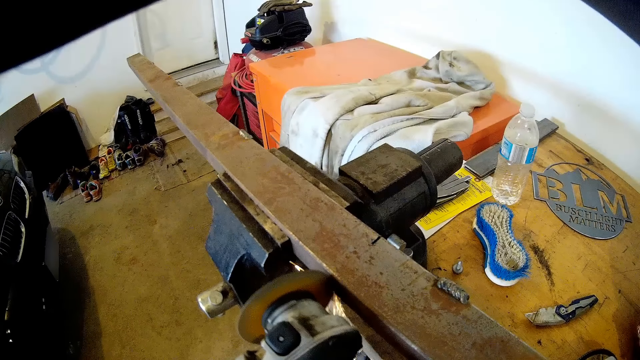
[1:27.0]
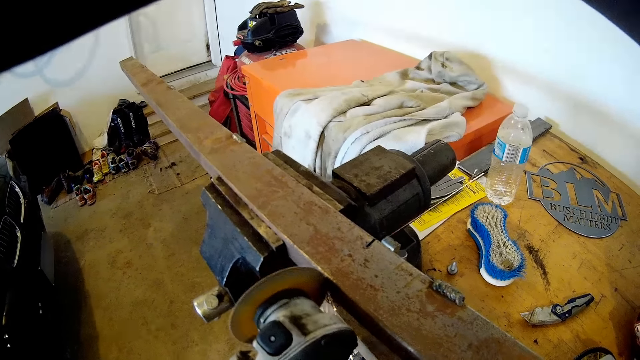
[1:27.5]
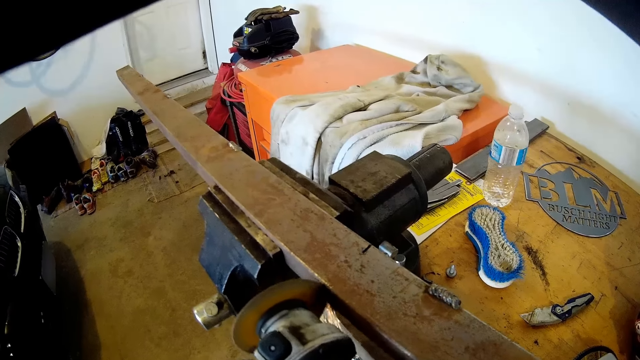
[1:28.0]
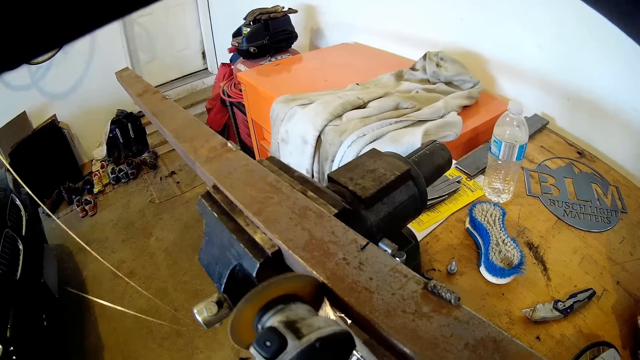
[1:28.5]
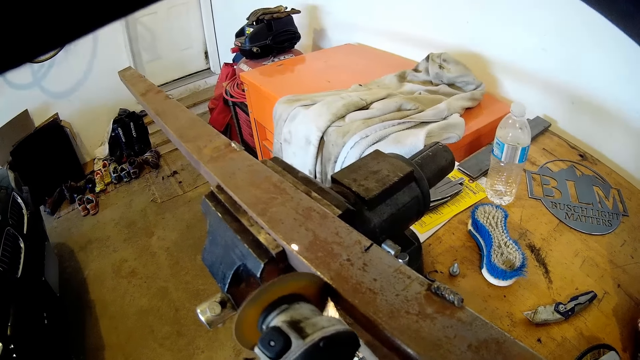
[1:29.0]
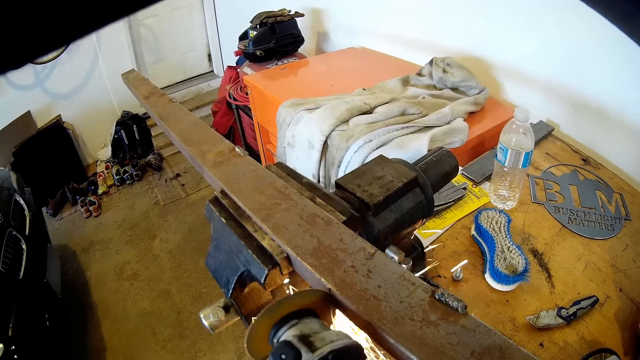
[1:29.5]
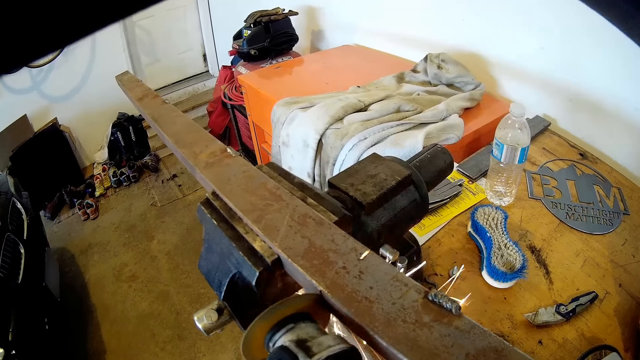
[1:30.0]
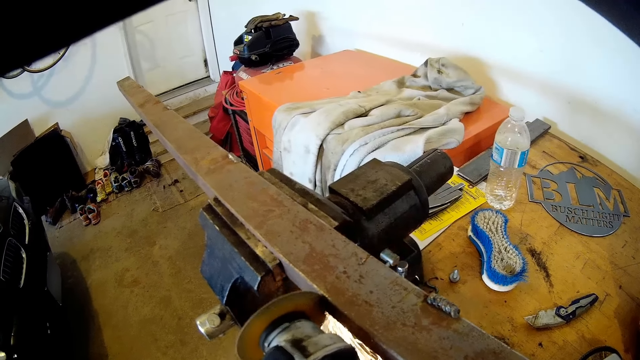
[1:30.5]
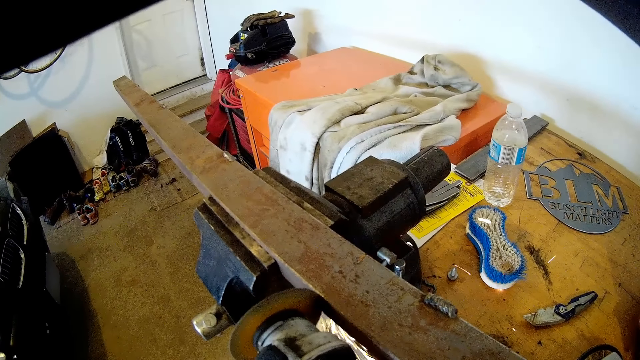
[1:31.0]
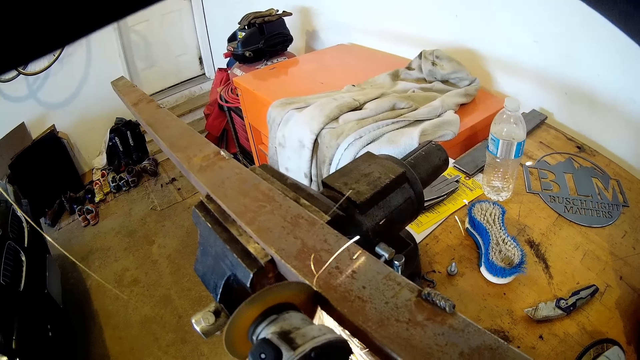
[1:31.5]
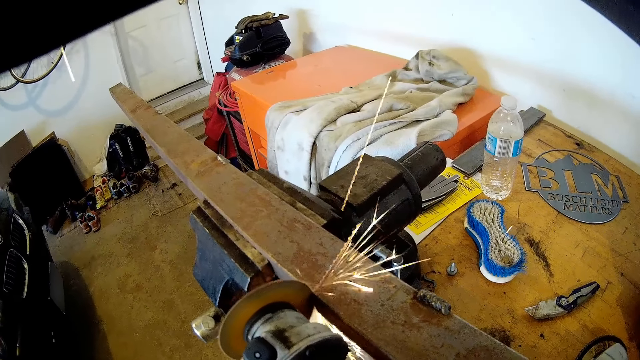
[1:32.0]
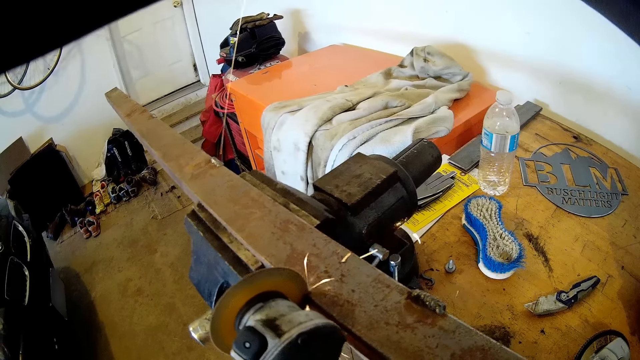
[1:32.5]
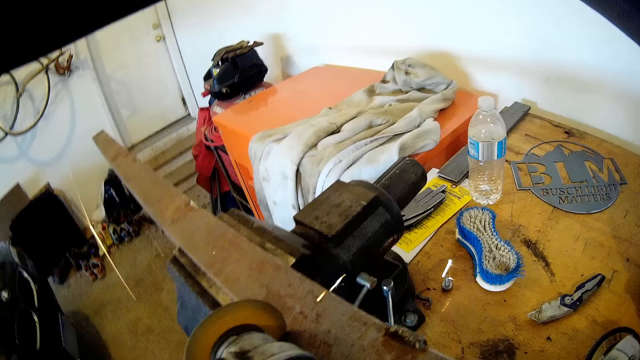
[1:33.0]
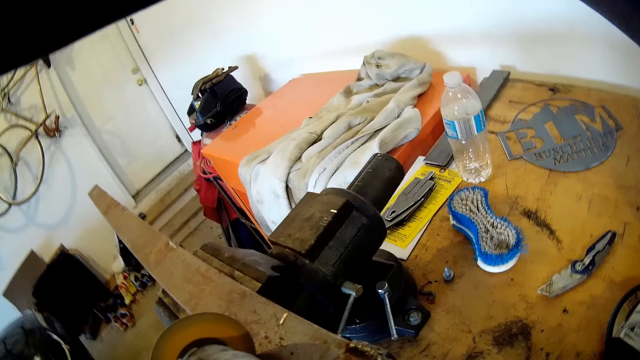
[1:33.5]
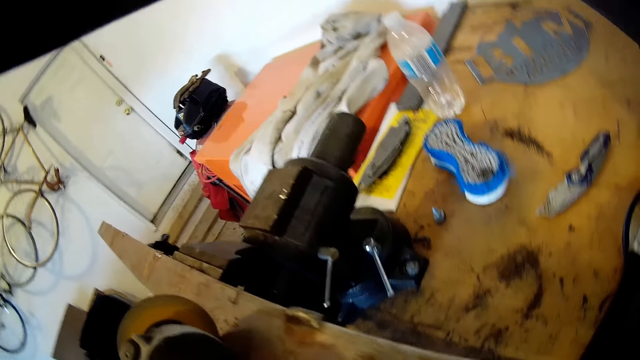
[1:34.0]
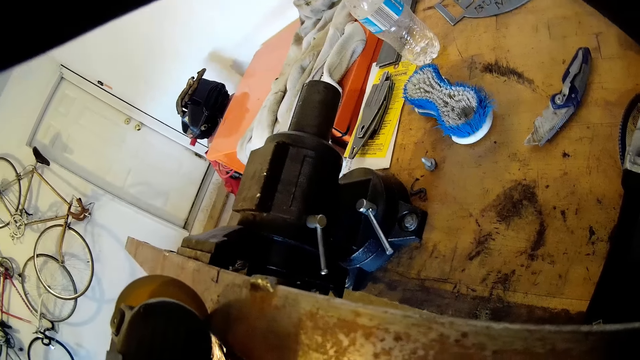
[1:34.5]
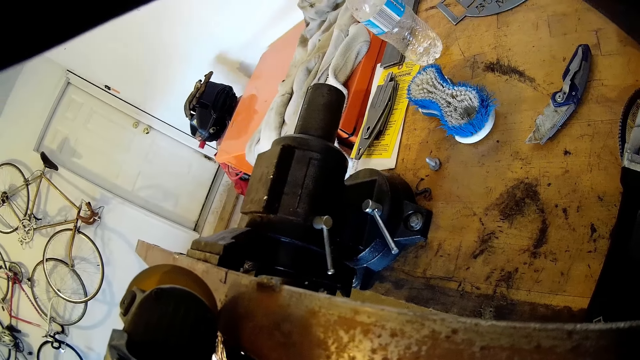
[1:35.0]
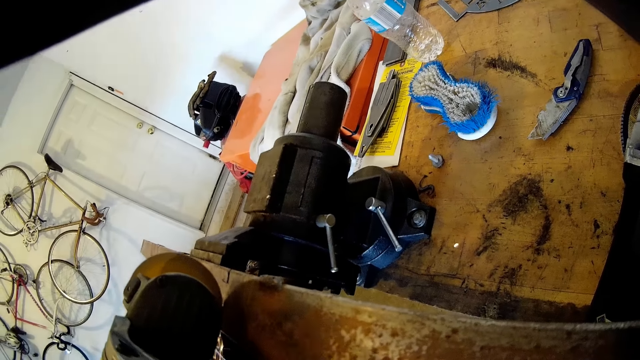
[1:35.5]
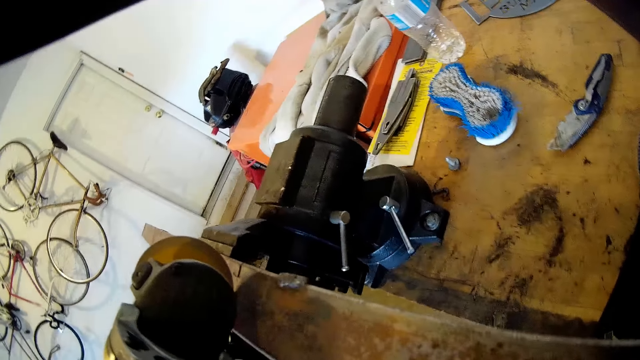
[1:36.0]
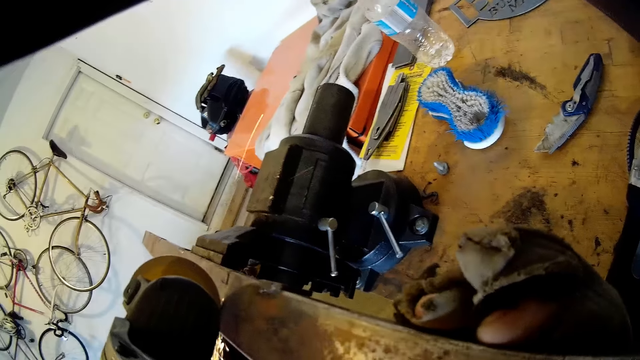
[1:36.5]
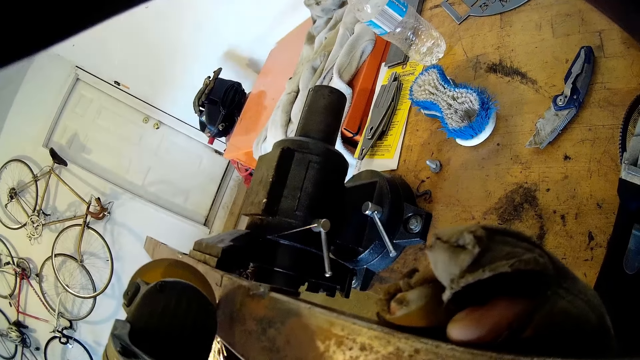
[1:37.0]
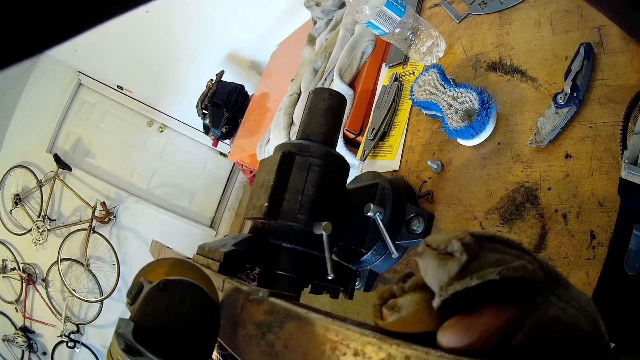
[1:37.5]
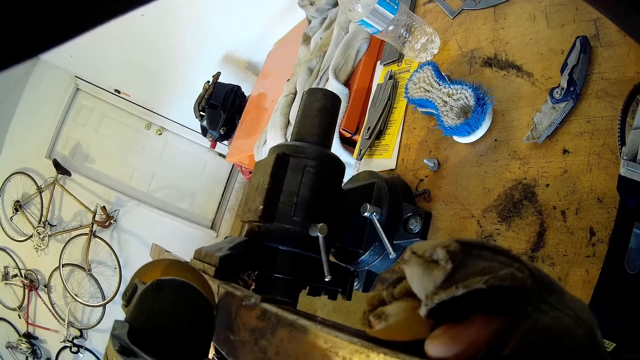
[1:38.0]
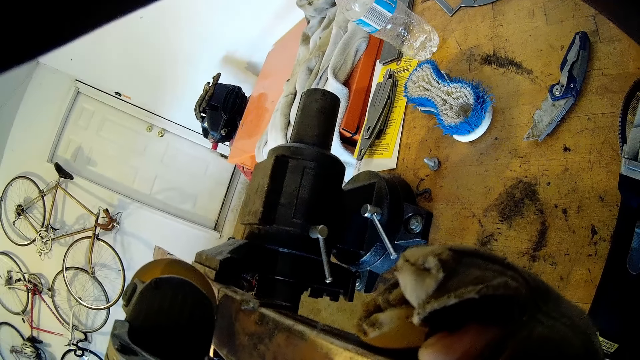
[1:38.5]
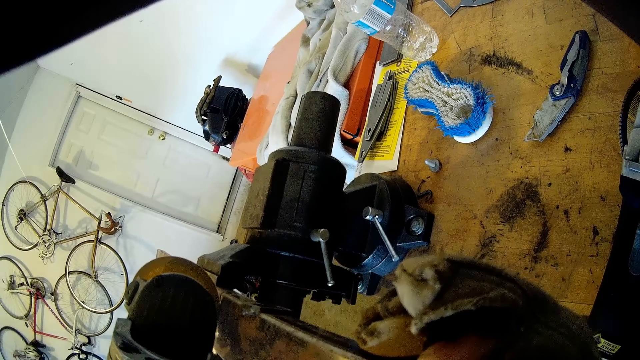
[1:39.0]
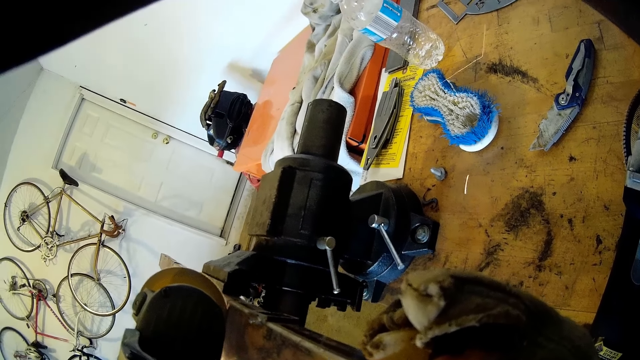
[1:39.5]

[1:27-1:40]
The camera wearer holds the metal bar with his gloved right hand.

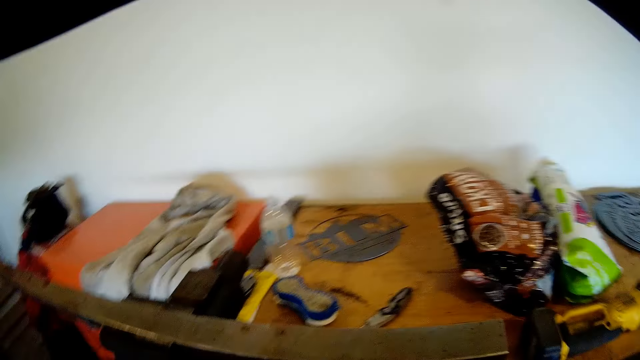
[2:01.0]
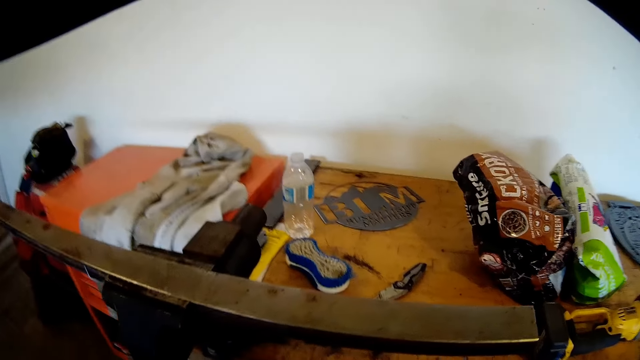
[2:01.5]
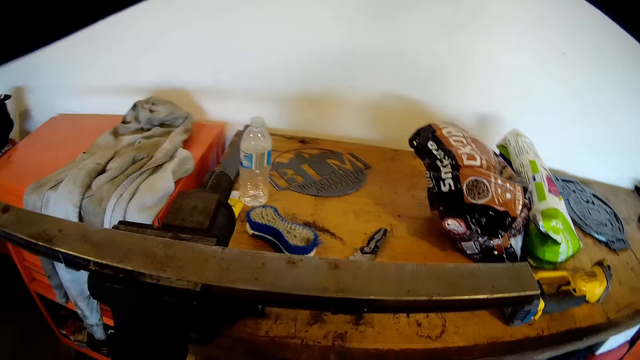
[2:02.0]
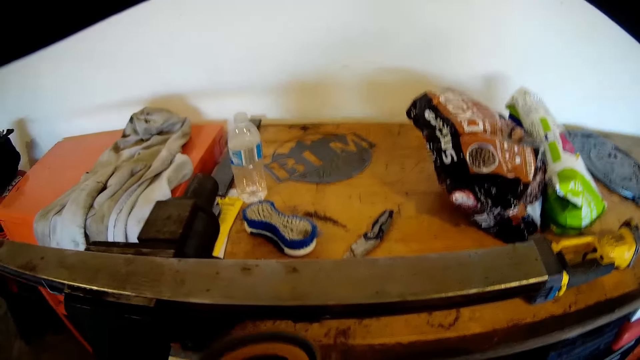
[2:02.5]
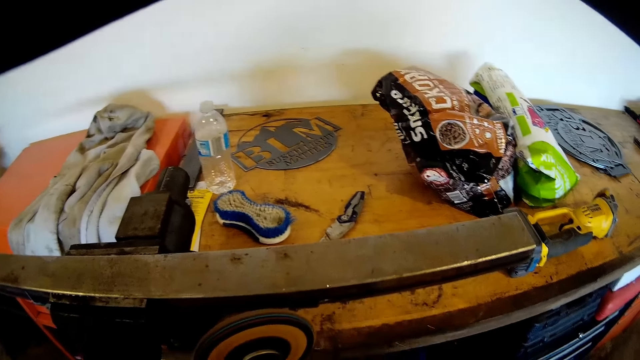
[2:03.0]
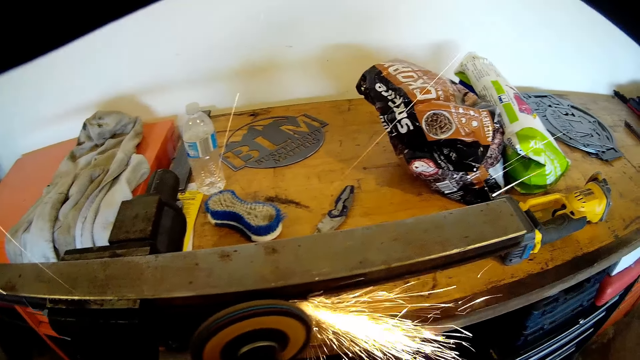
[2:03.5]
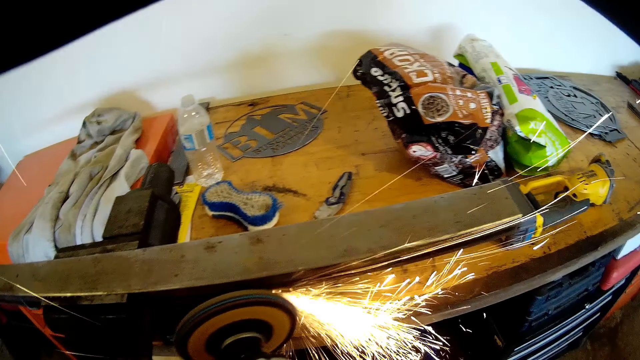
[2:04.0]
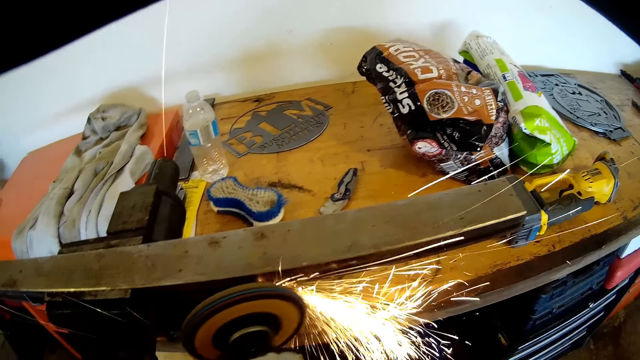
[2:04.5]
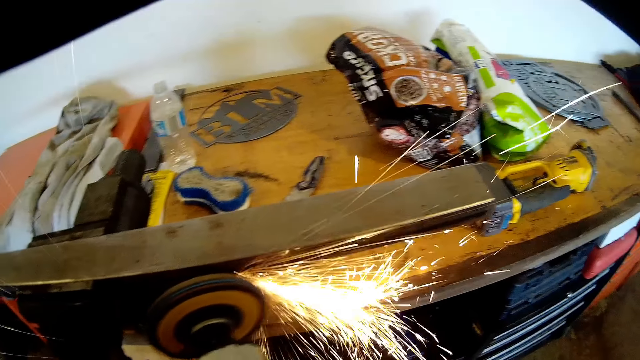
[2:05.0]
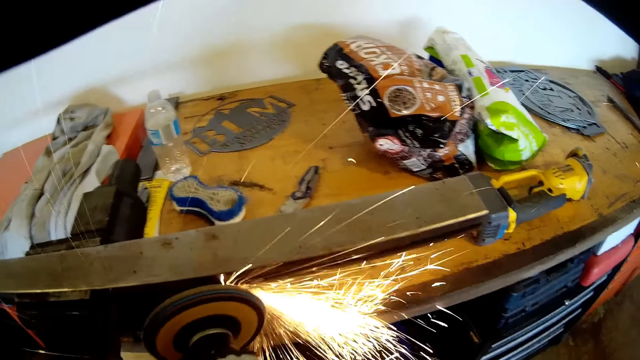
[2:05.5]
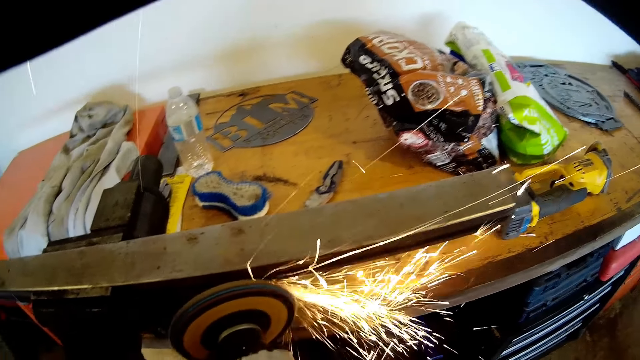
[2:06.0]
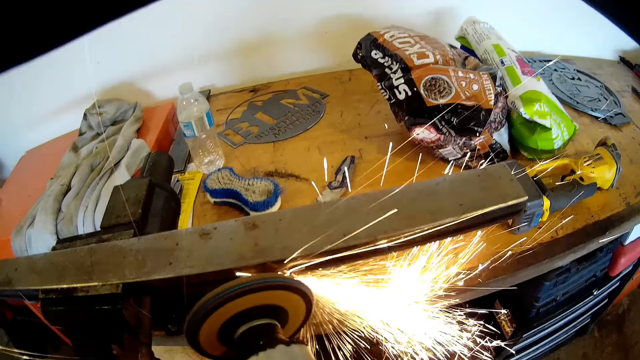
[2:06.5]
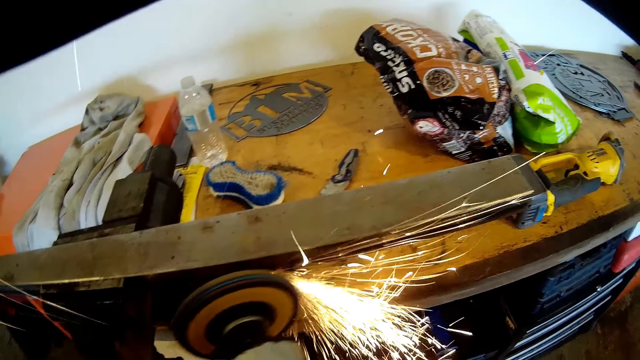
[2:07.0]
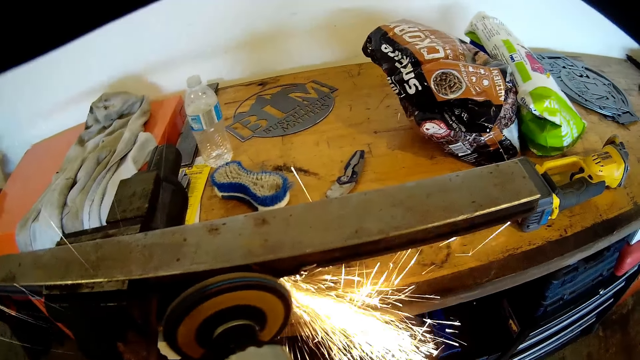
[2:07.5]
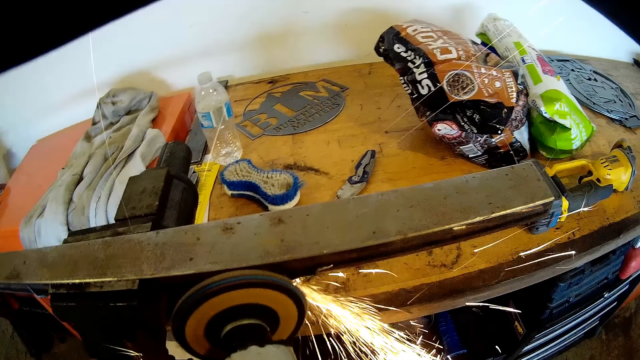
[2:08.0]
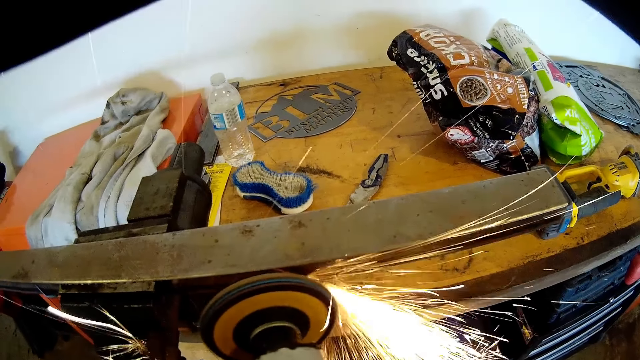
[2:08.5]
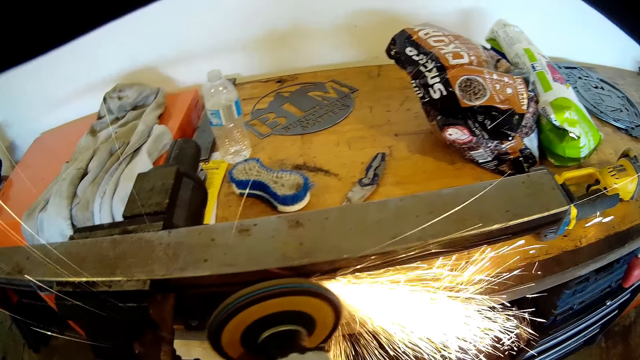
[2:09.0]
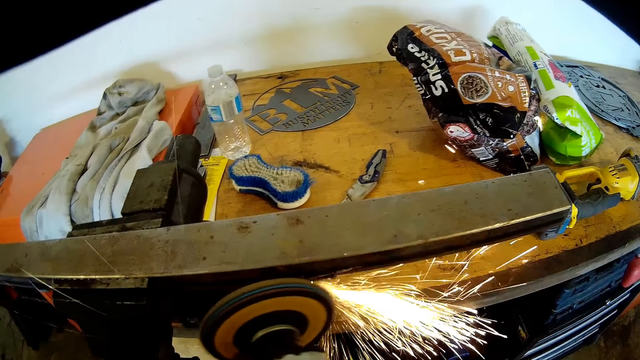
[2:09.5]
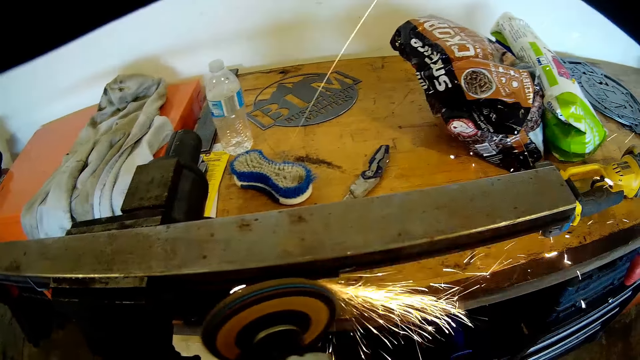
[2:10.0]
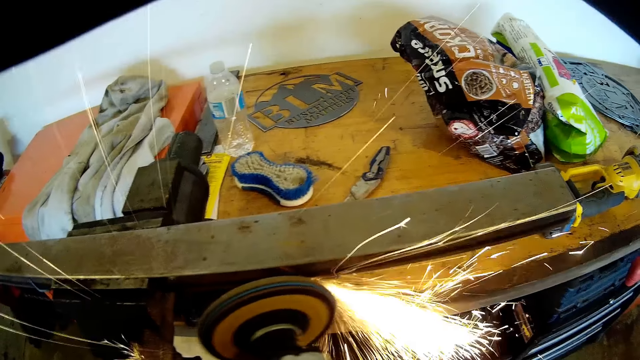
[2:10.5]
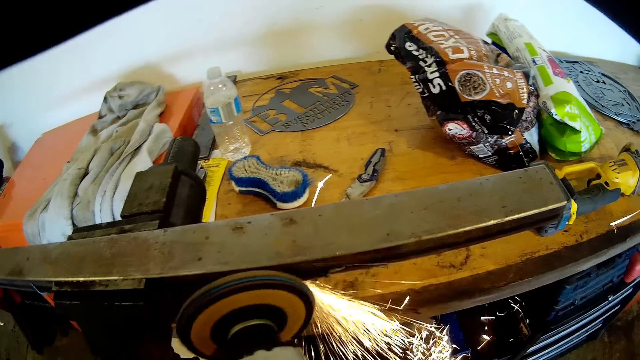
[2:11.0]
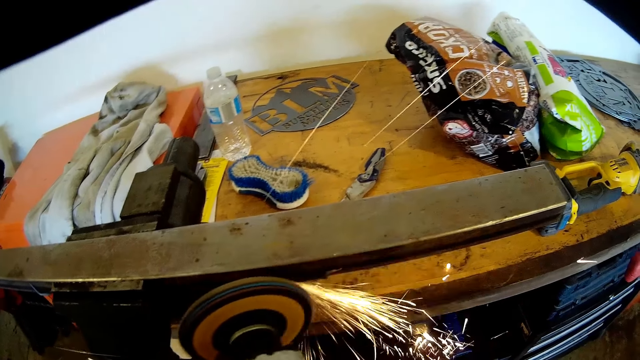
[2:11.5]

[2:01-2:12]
The camera wearer welds the metal bar. He smooths the edges of the metal bar with the rotary tool in his gloved hands.
